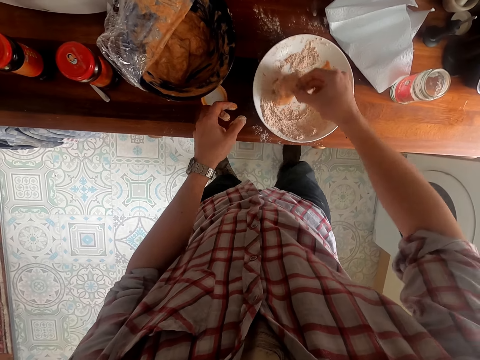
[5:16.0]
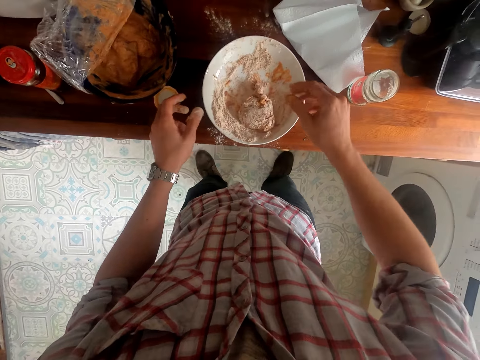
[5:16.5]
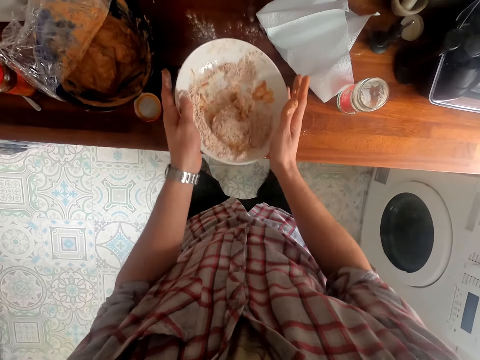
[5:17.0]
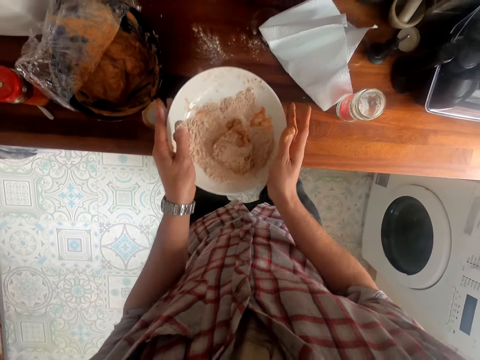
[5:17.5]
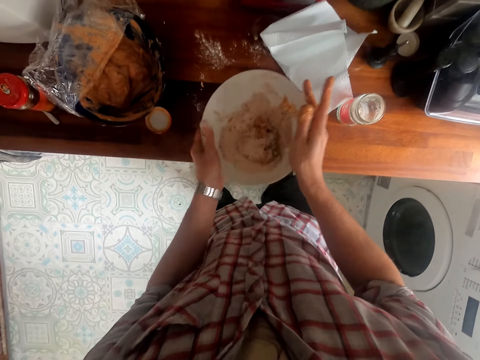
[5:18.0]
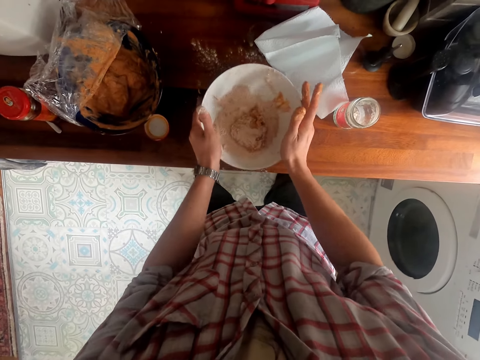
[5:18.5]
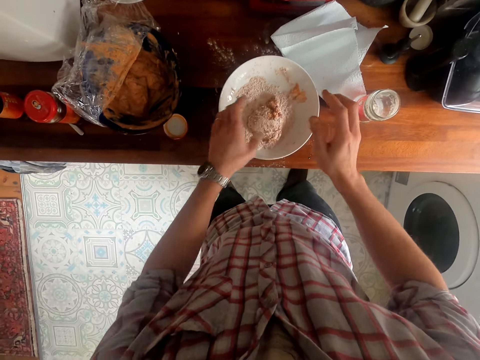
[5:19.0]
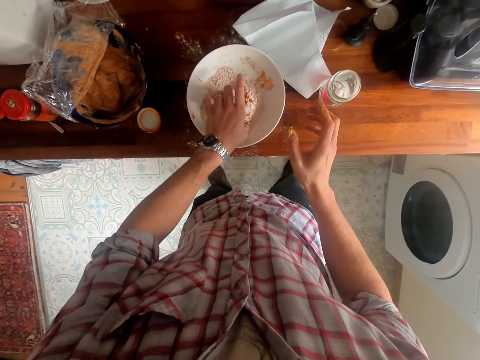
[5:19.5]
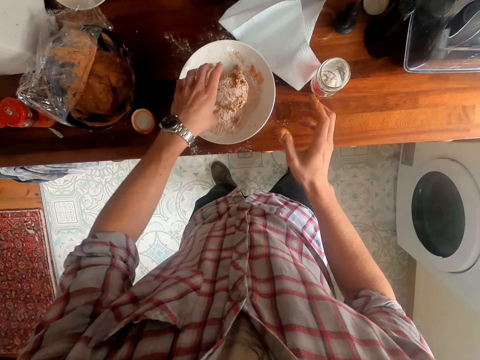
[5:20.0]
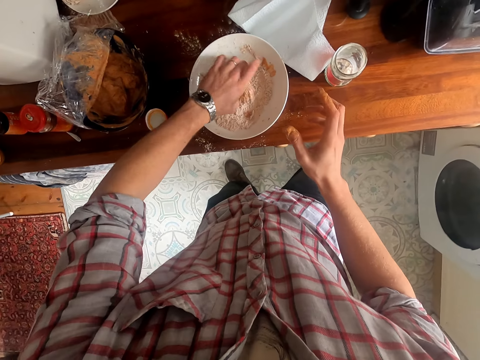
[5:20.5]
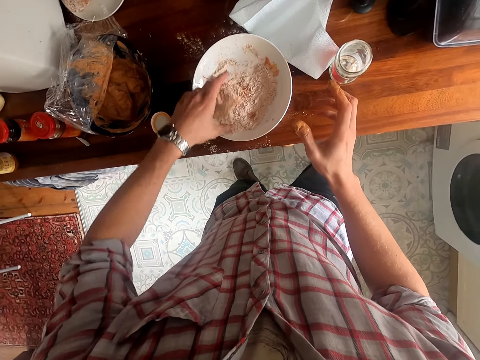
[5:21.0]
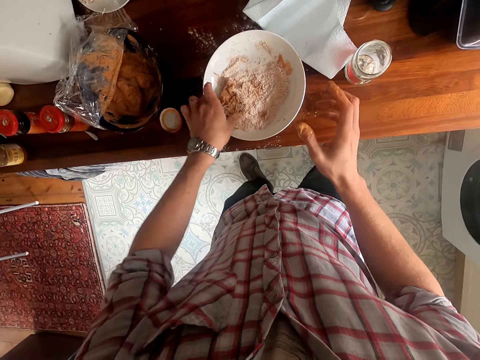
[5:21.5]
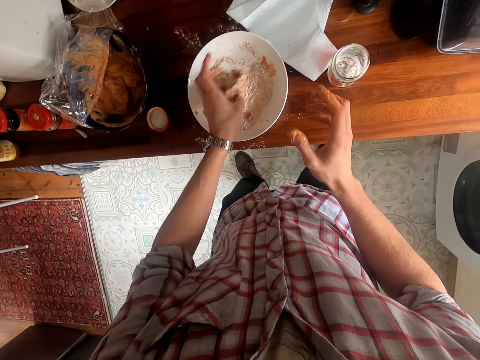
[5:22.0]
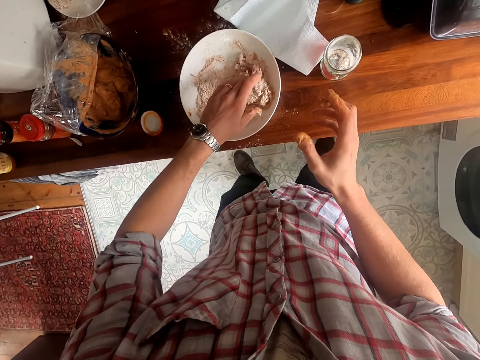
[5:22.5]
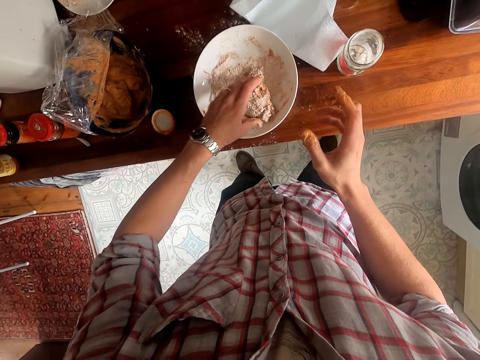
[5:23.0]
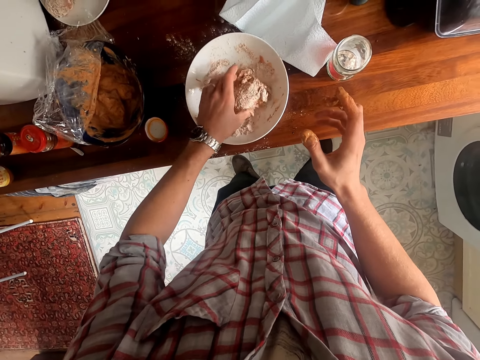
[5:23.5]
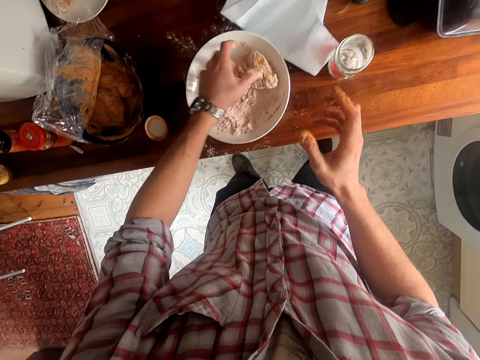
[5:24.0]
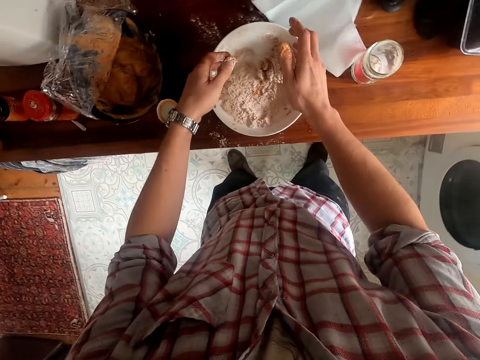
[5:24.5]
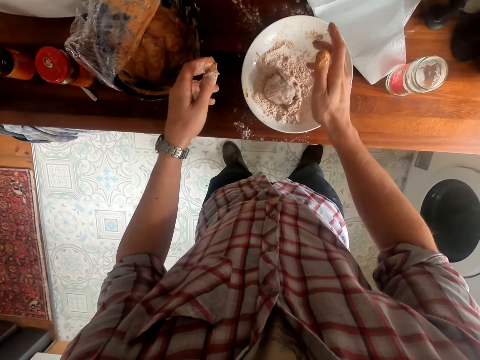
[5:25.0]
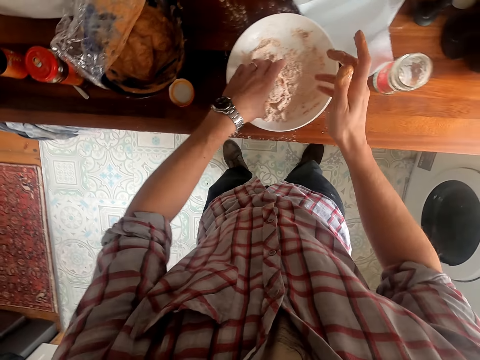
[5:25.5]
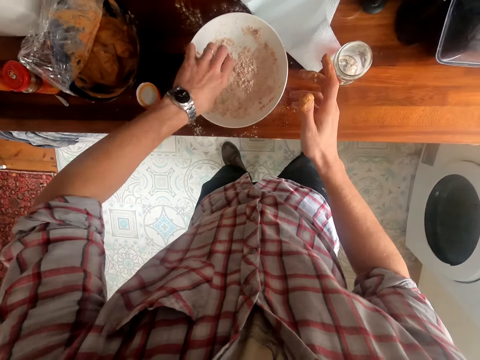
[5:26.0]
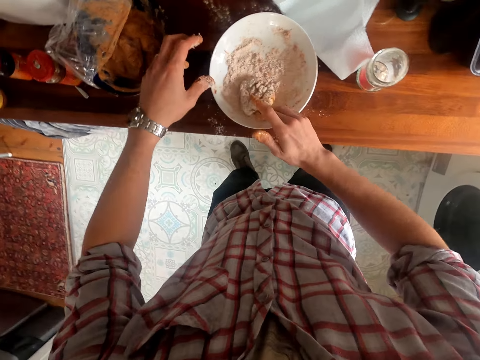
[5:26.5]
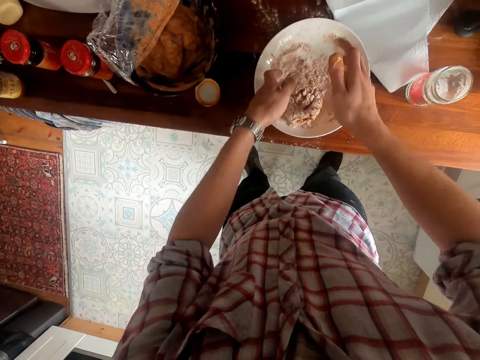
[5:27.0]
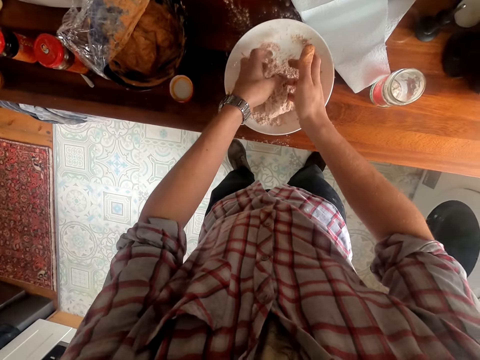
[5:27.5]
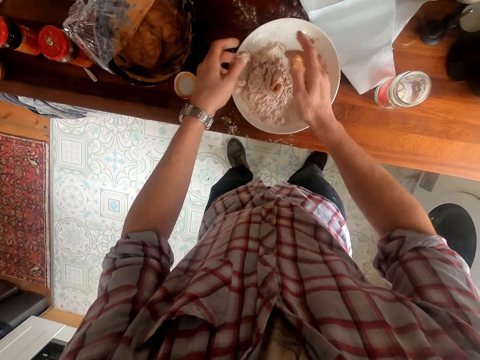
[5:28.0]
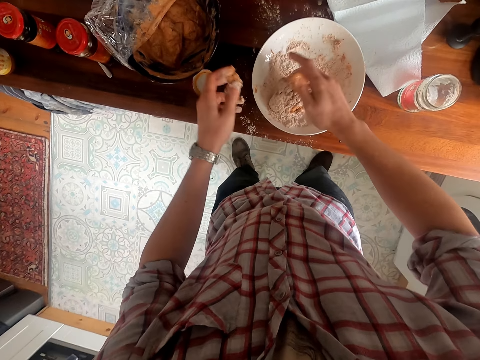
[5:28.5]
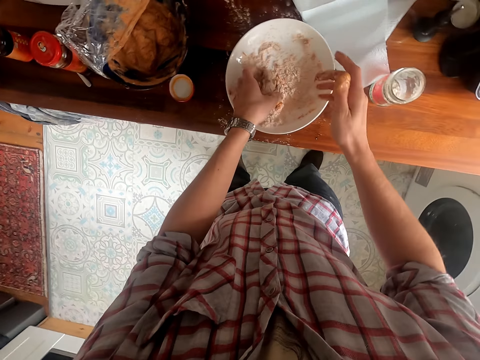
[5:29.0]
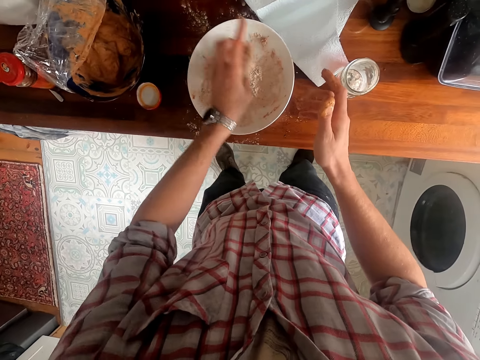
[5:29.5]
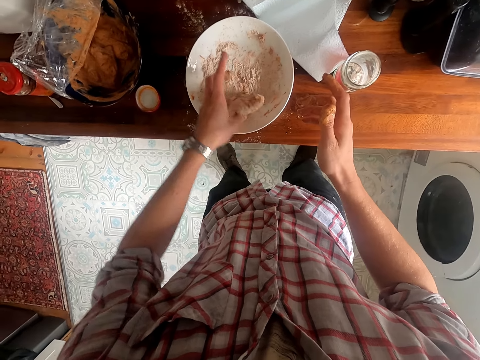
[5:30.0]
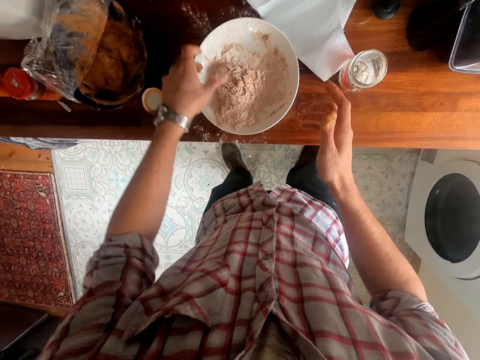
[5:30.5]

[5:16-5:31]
The camera wearer shakes the bowl or plate of flour with the chicken piece in it. They place the plate on the table. They roll the chicken piece in the bowl of flour. They toss the piece of meat in the flour.

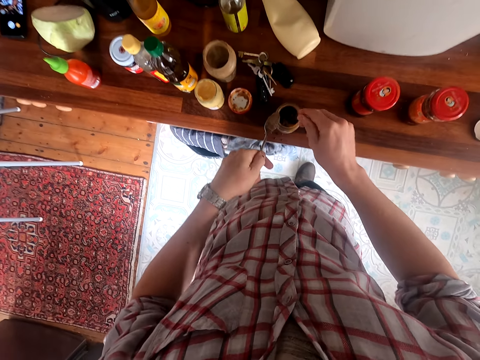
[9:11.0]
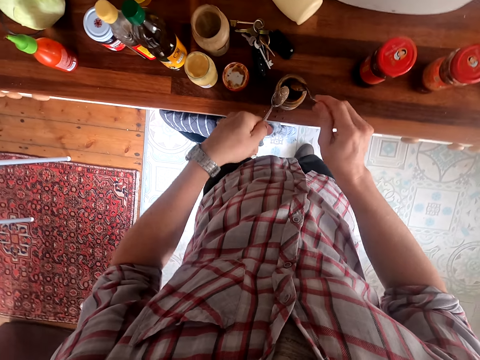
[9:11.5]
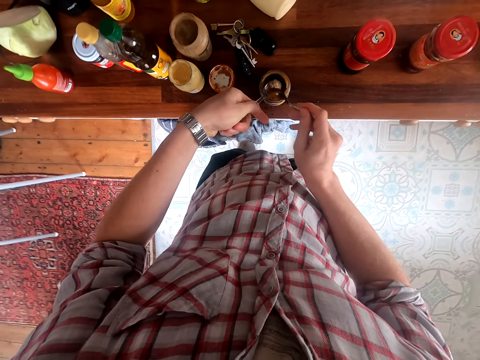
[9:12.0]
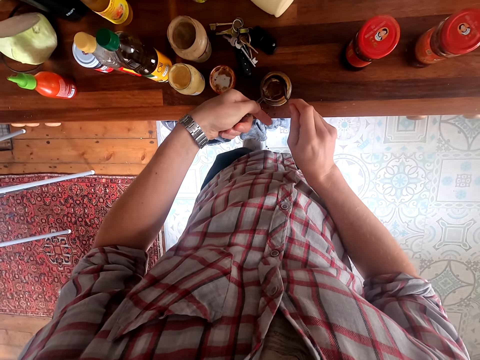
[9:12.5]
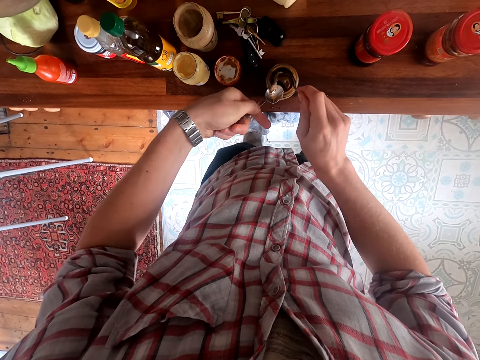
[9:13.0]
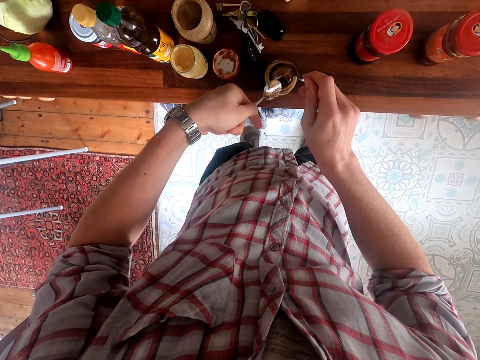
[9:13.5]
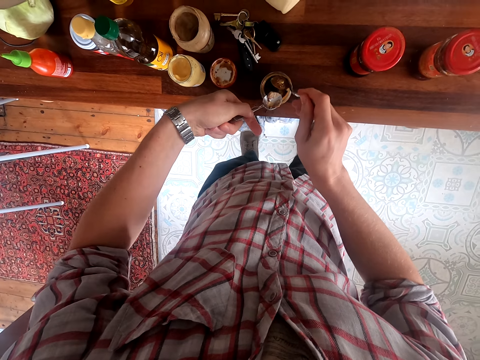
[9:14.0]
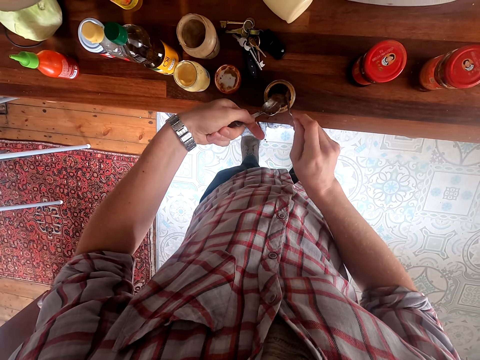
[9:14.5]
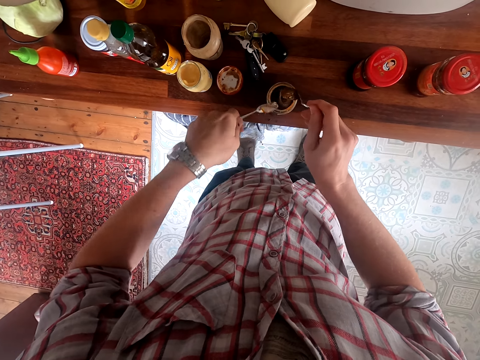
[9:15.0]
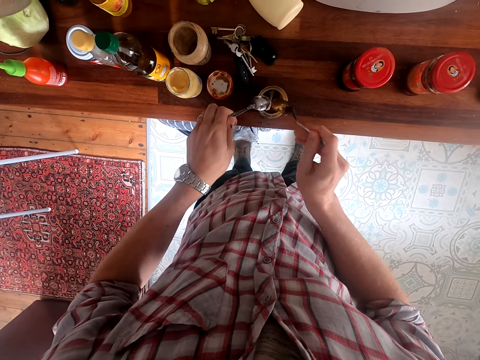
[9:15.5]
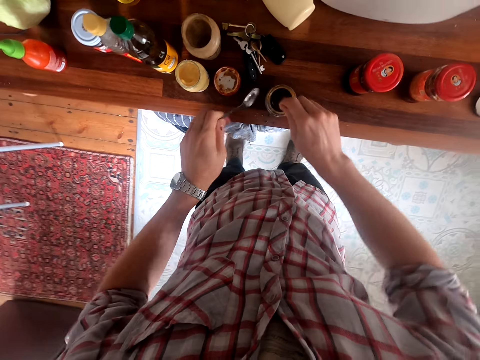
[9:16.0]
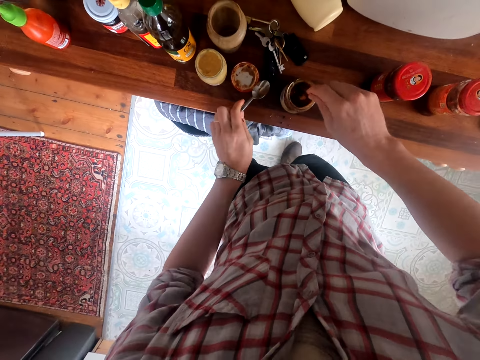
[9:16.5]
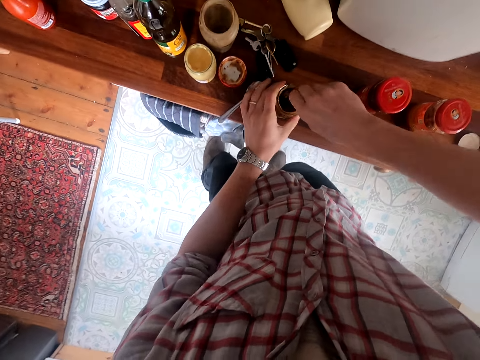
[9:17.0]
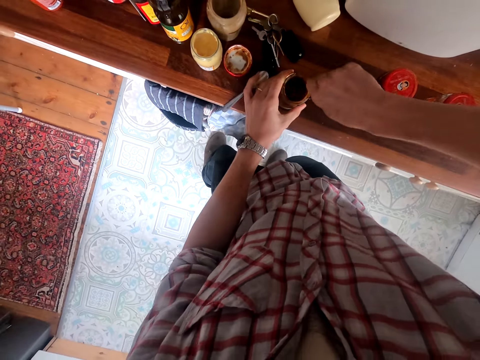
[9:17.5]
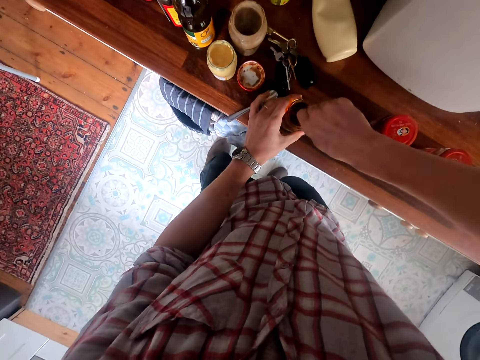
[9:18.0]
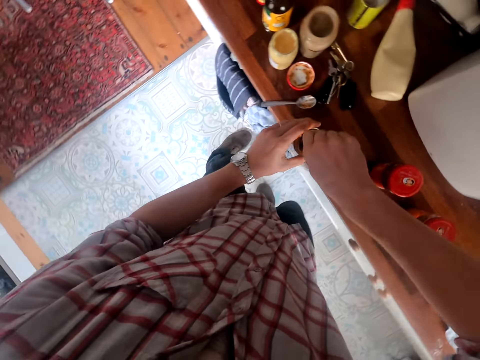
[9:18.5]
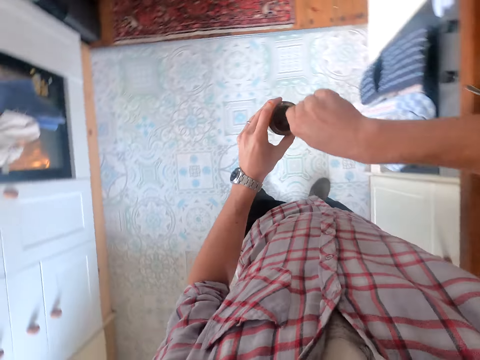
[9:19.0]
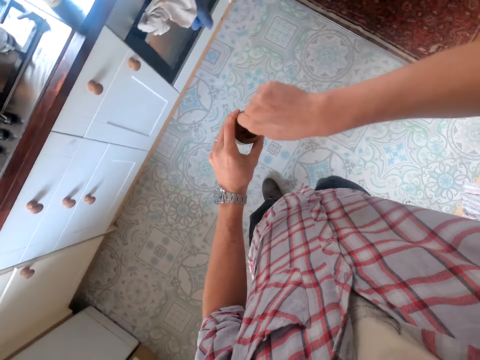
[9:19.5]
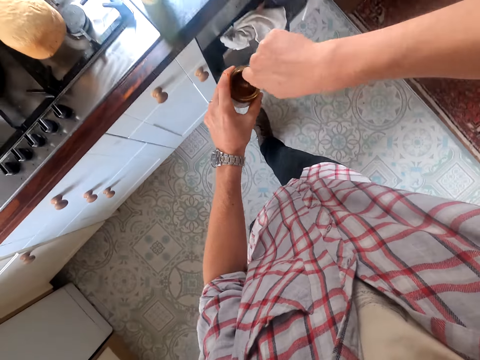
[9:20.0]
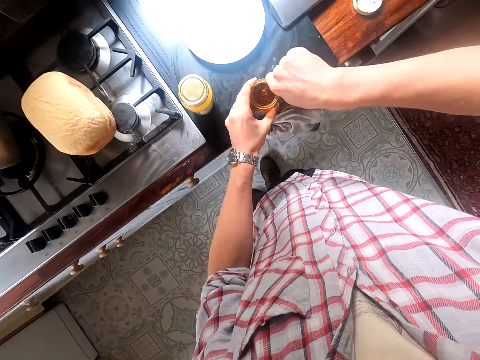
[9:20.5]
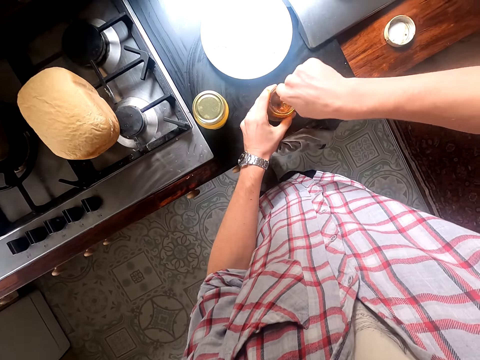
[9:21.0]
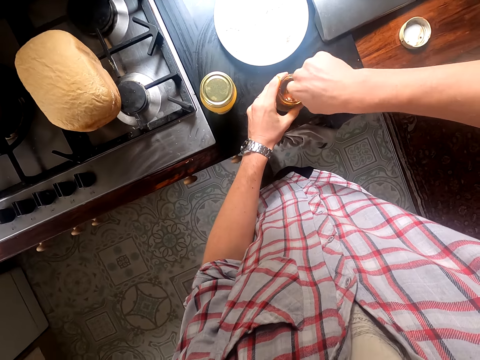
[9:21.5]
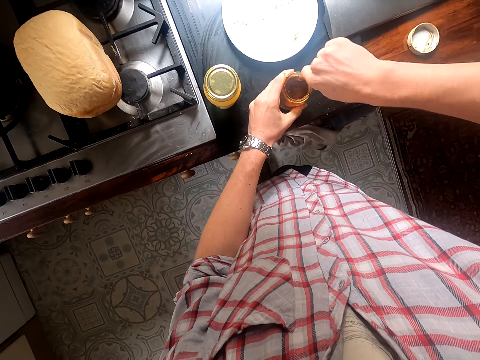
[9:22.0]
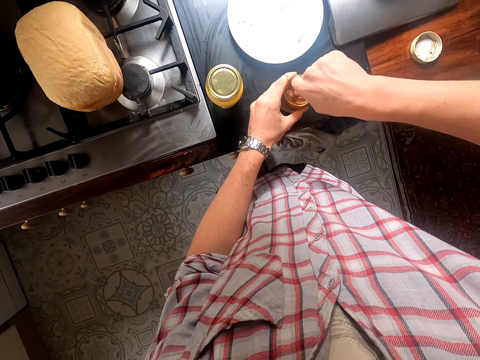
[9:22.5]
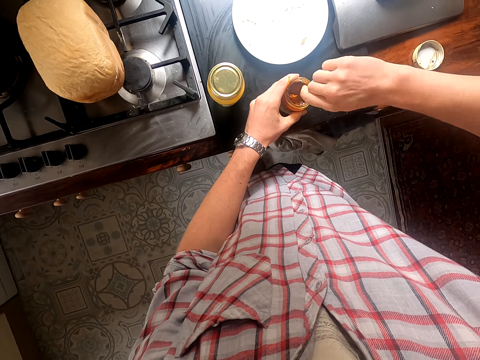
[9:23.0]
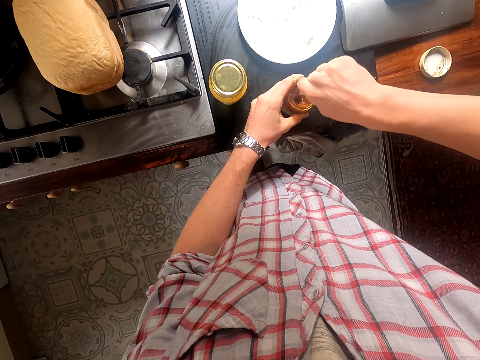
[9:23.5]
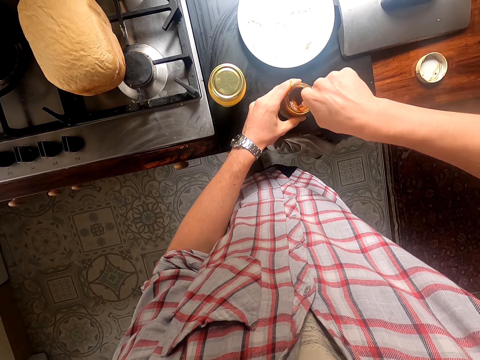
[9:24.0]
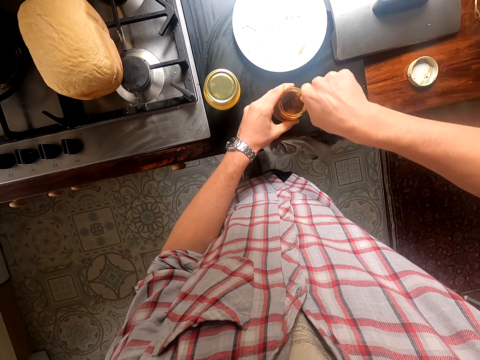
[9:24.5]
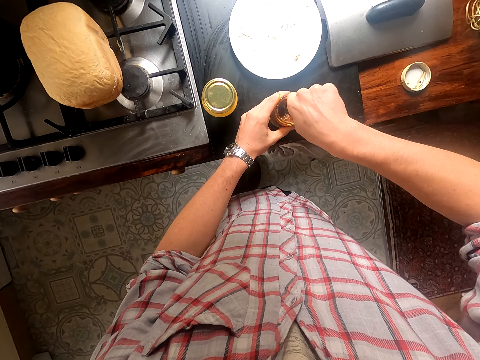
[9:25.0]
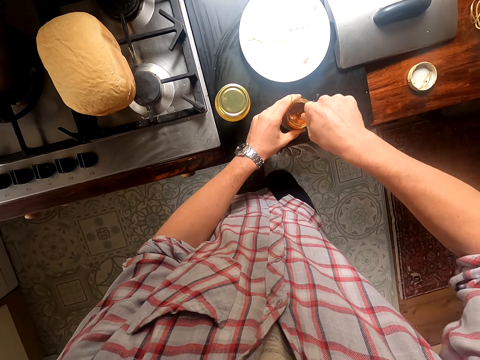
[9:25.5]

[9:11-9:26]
The camera wearer removes paste from the spoon. They scoop the container's content into a different container using the spoon. They stir the paste inside the tin with the spoon.
